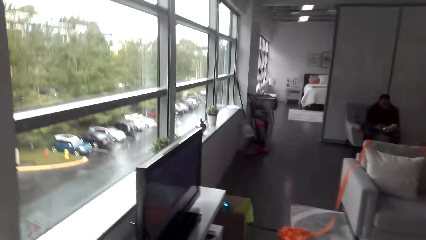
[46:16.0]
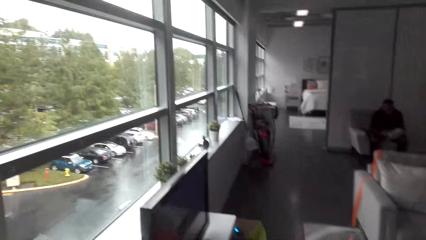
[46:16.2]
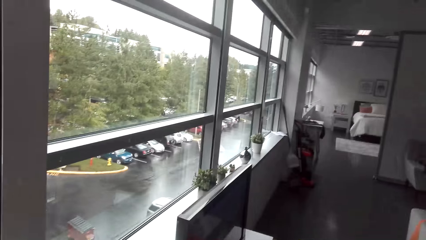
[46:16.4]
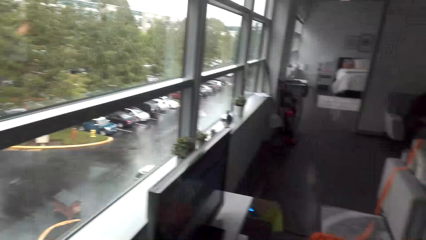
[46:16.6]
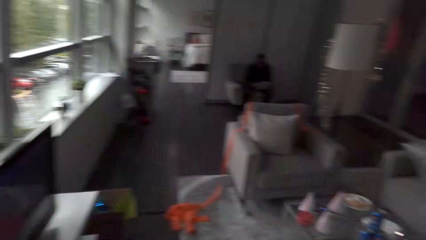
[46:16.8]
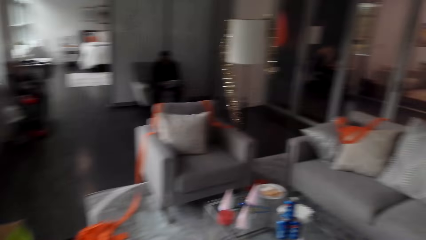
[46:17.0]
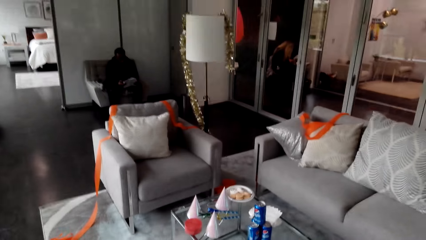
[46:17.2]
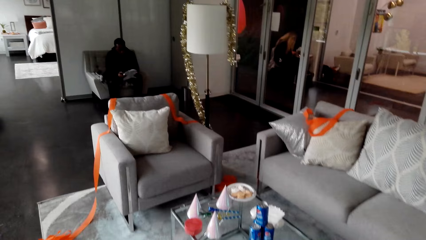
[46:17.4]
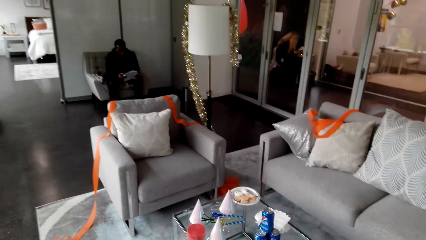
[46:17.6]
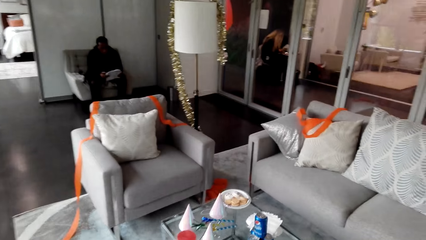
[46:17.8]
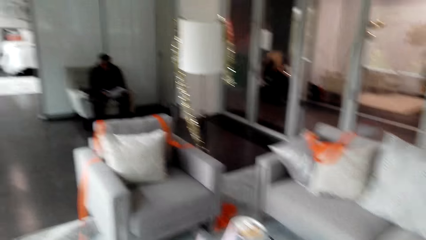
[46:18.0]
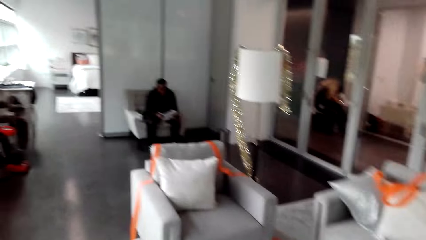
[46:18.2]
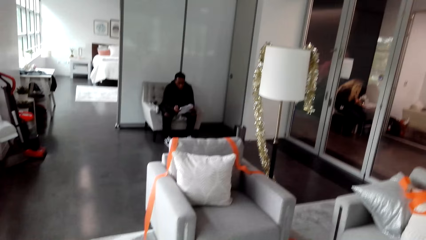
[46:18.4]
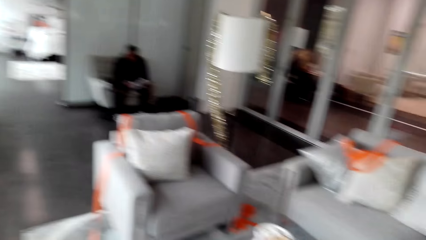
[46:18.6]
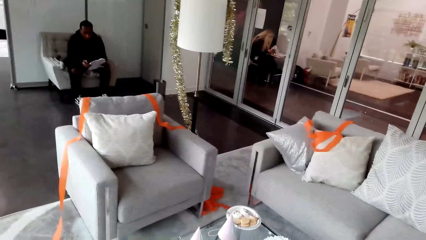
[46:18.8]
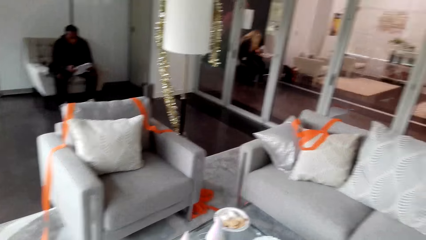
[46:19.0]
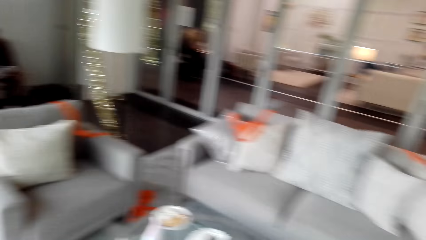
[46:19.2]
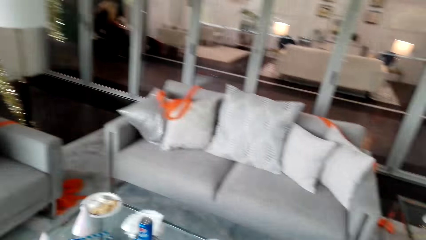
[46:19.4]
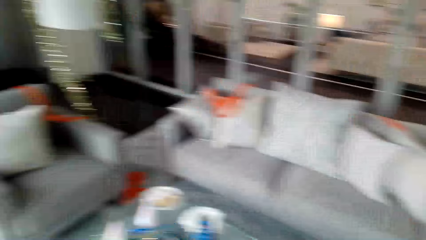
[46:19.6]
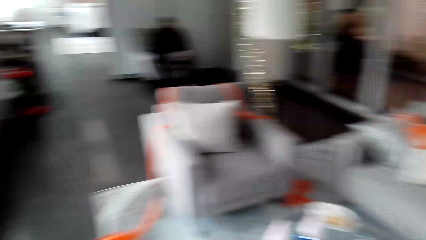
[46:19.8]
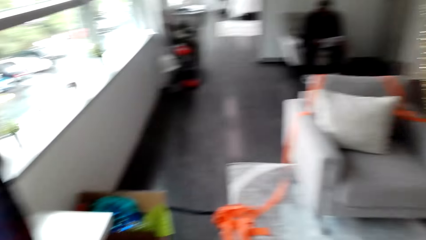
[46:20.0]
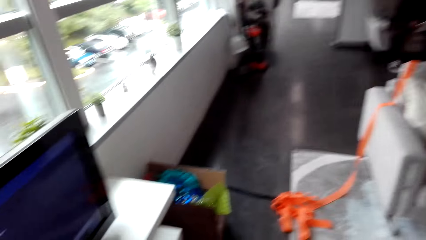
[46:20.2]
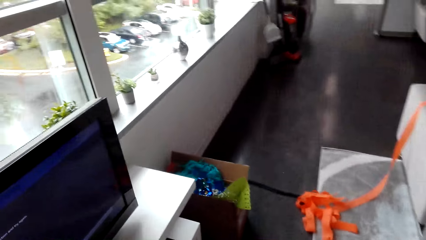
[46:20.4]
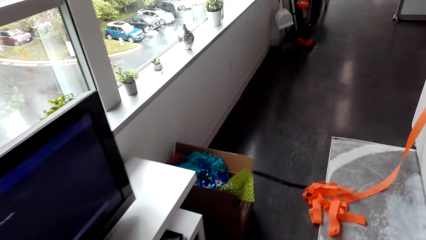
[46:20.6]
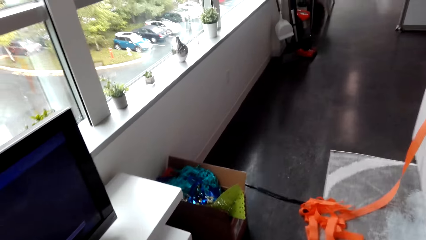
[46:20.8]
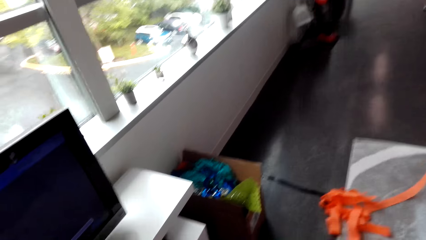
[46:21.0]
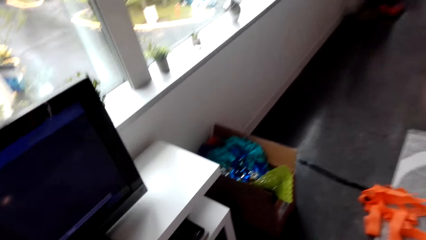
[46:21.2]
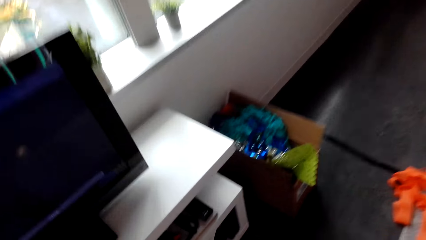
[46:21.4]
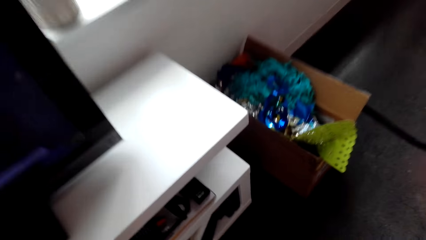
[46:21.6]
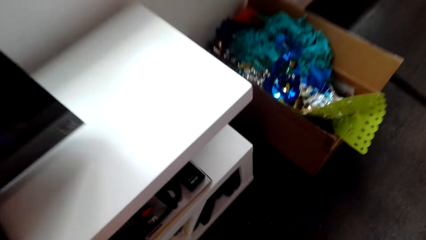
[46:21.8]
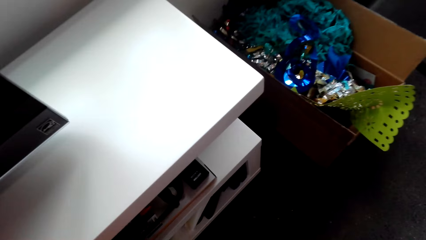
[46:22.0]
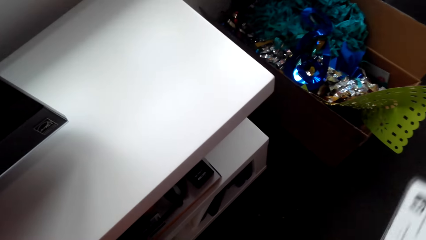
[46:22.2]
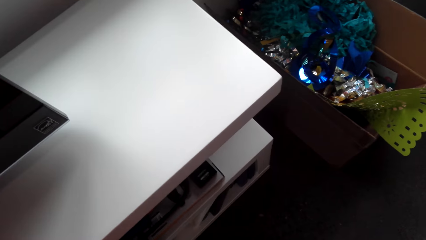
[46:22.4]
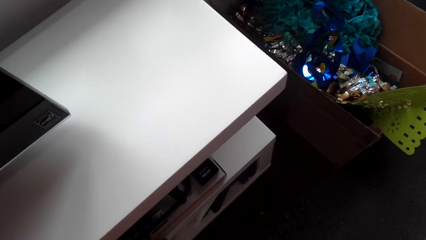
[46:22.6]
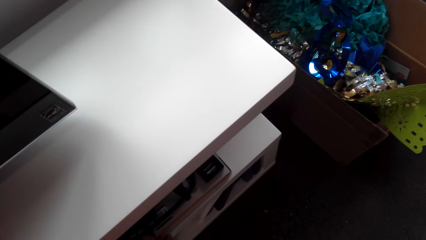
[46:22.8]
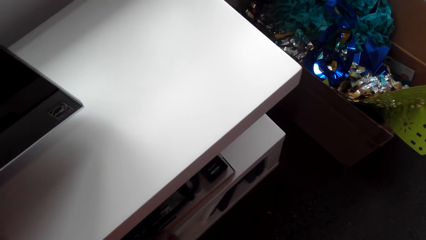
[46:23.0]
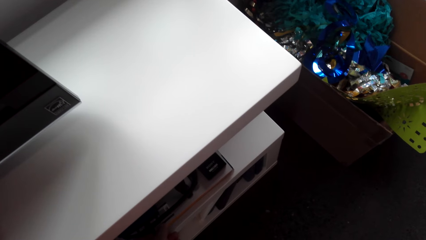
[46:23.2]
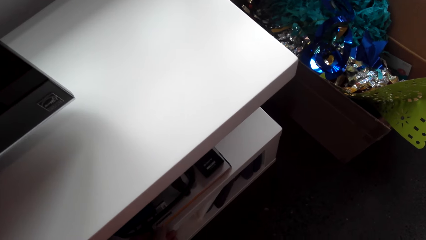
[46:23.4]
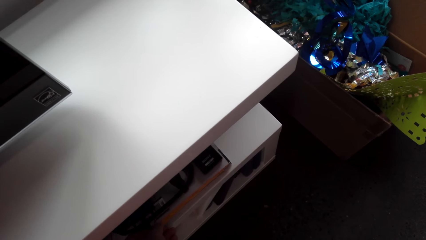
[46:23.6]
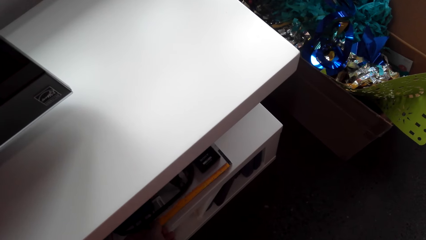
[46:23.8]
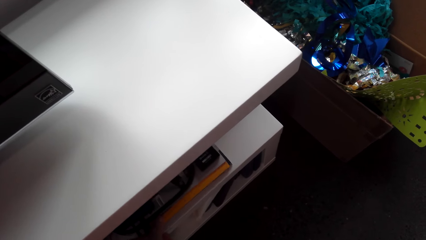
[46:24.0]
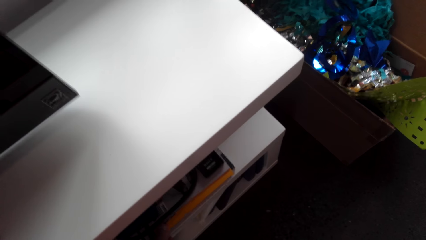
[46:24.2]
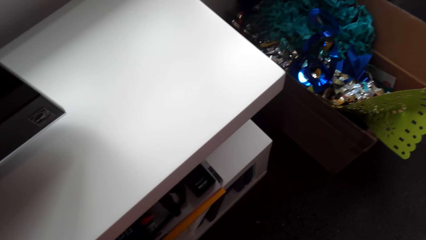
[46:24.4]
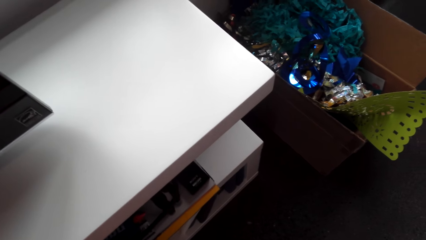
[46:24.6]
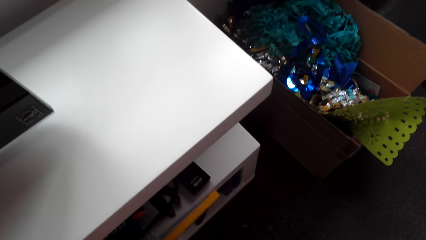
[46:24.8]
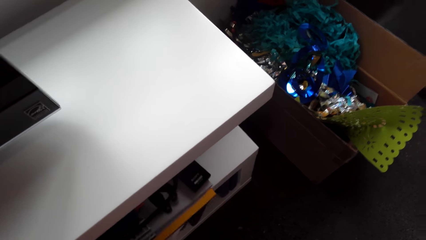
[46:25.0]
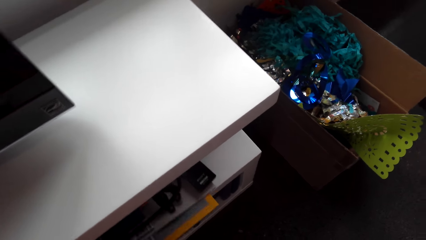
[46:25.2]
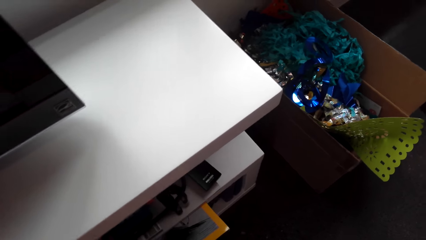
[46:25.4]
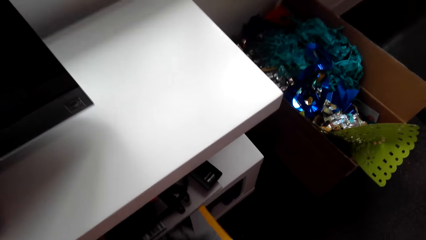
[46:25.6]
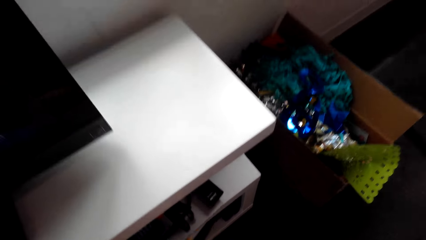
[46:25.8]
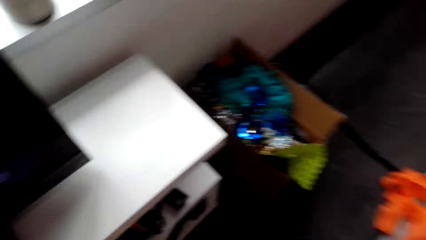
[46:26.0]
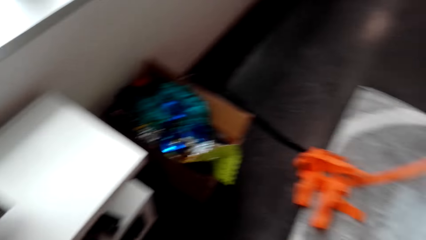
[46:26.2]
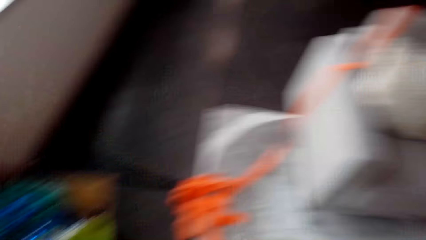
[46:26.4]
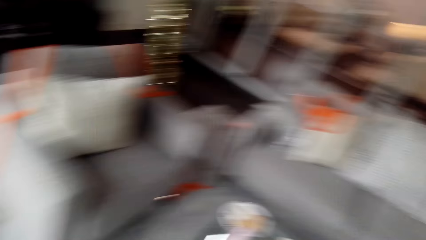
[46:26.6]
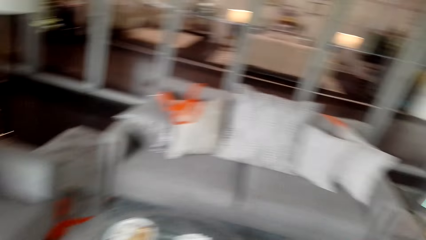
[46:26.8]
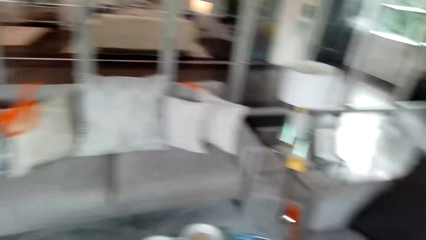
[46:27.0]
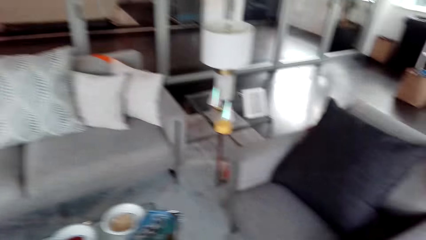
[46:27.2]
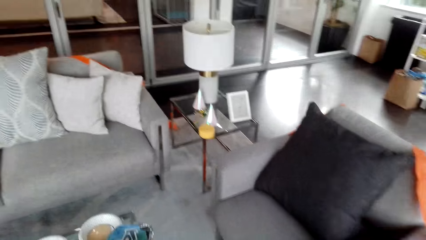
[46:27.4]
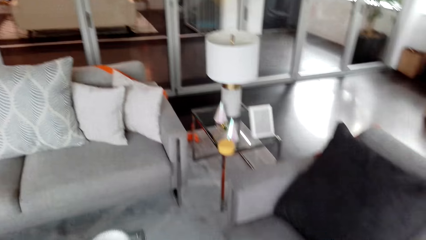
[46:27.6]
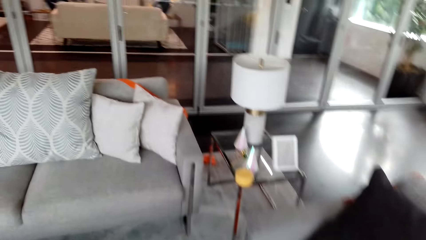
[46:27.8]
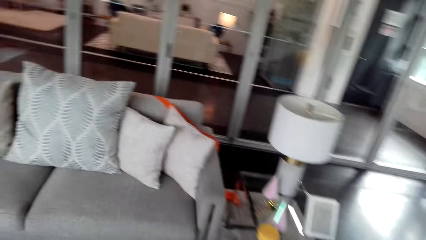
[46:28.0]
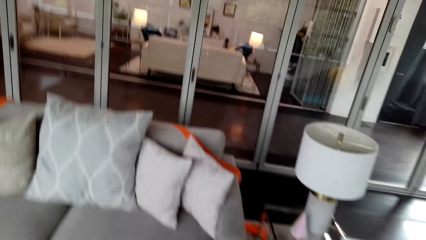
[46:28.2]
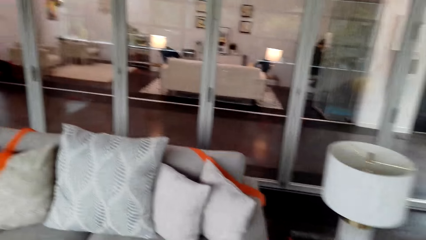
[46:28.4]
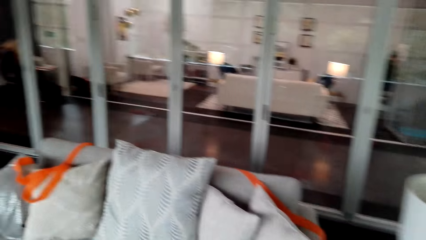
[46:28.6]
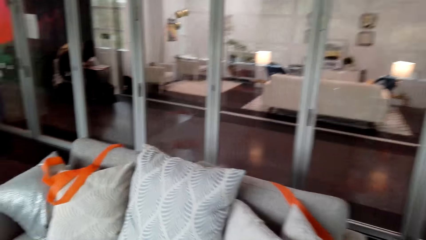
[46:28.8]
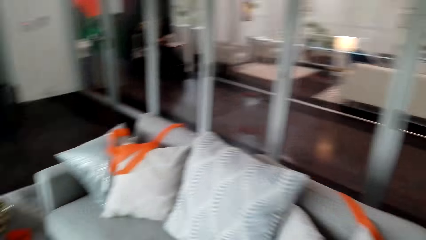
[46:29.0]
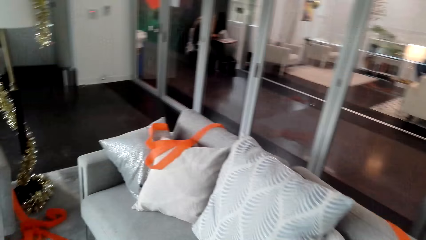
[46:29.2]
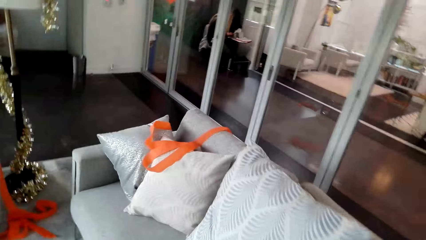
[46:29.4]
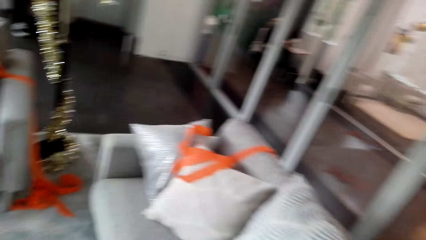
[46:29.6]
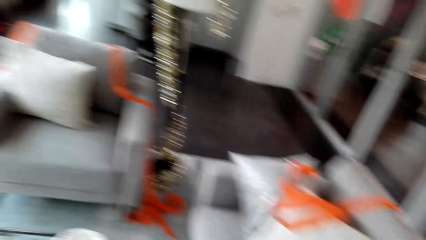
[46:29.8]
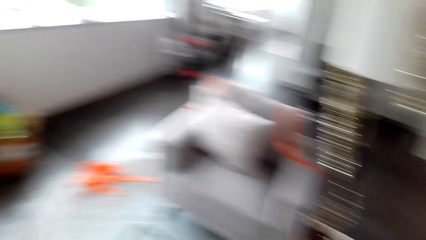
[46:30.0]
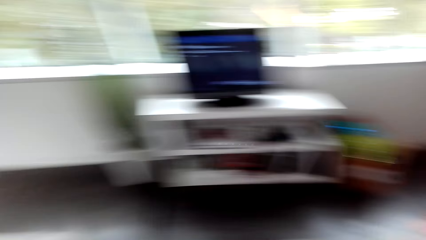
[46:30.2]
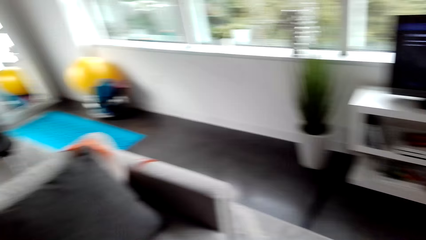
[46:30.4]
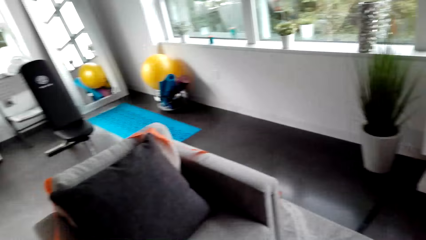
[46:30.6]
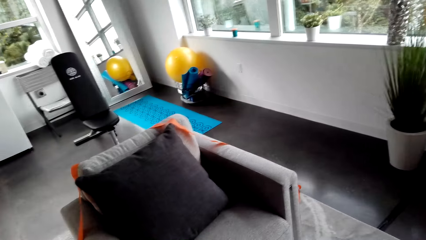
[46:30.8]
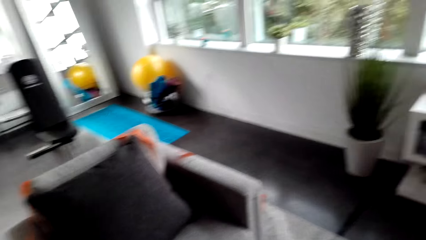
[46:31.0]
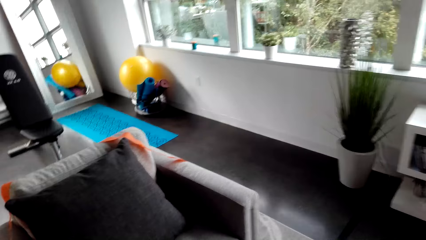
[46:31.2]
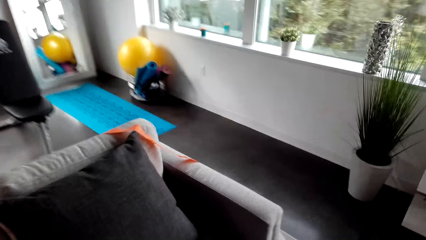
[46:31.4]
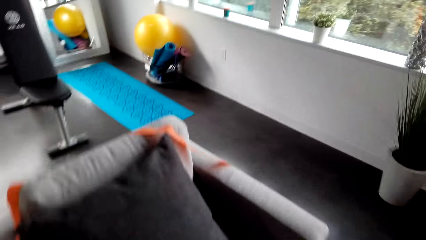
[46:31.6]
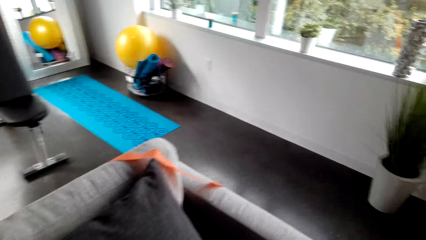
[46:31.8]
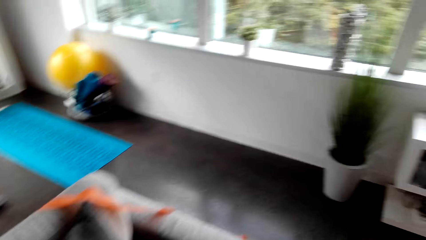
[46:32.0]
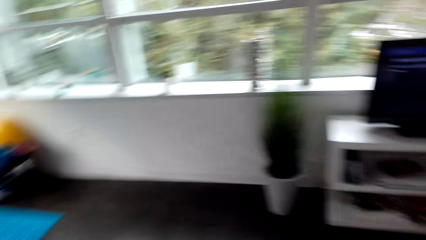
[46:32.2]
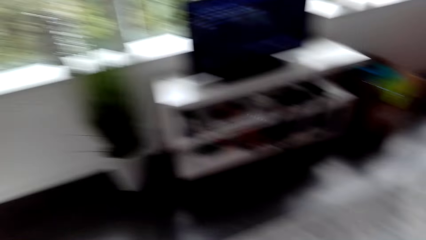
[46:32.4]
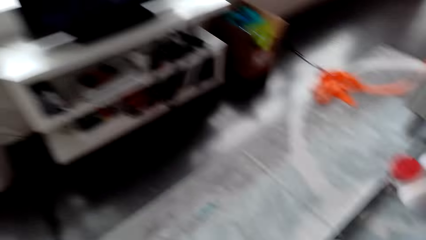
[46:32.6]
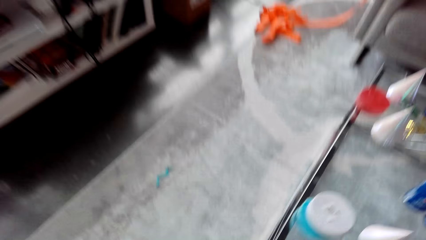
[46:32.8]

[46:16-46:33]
The camera wearer takes a magazine from the TV stand. They move to the couch.
